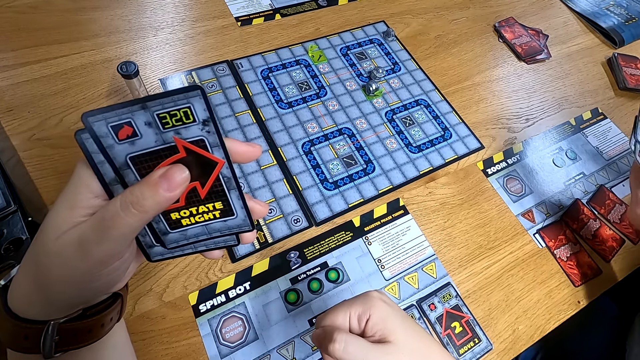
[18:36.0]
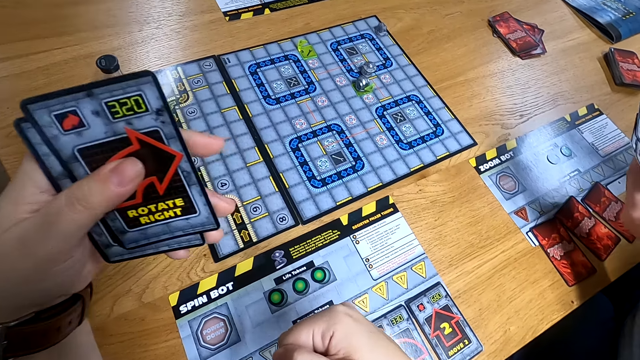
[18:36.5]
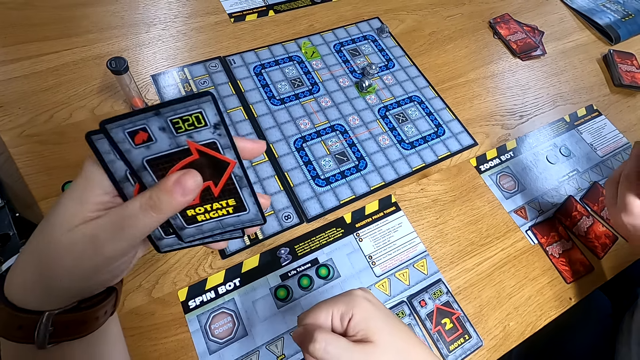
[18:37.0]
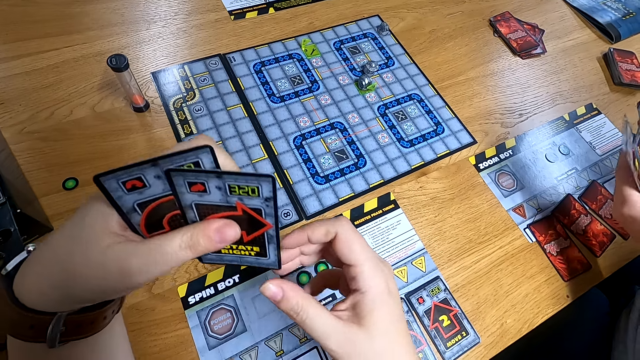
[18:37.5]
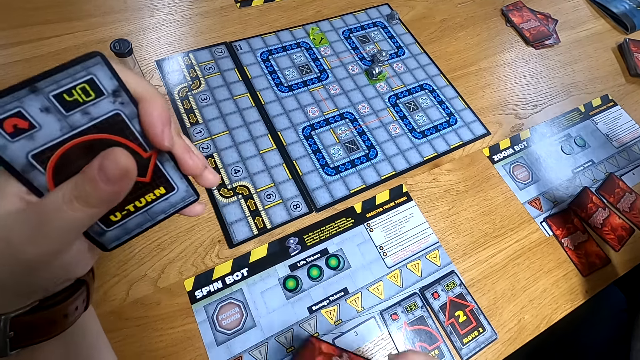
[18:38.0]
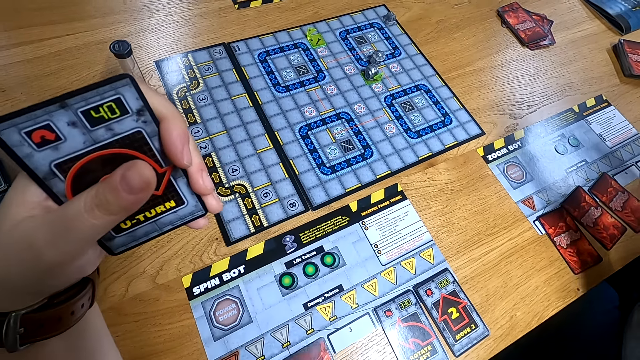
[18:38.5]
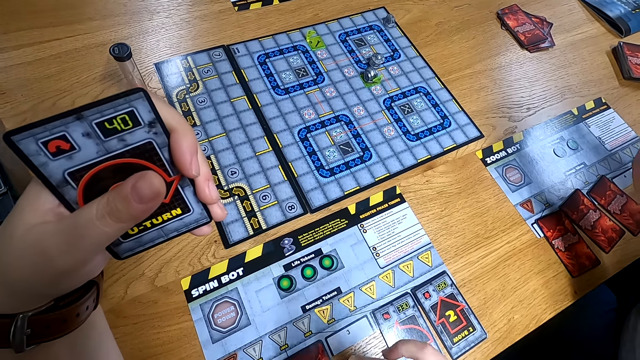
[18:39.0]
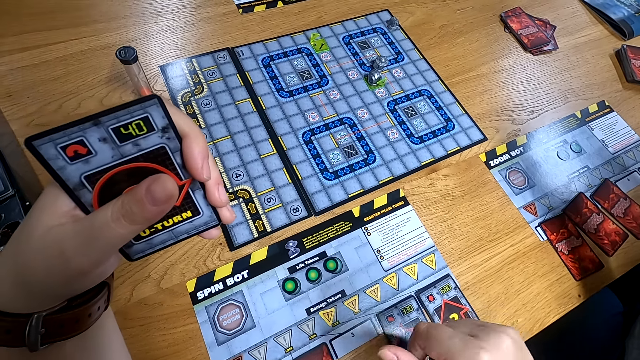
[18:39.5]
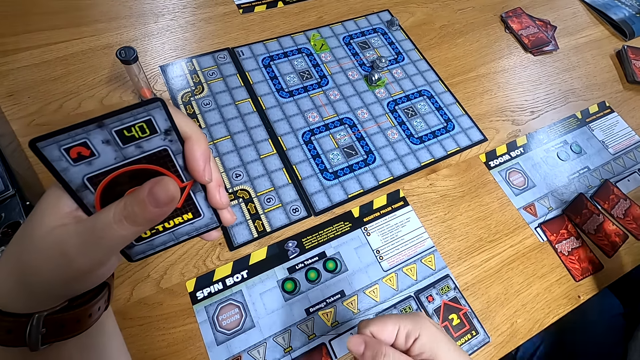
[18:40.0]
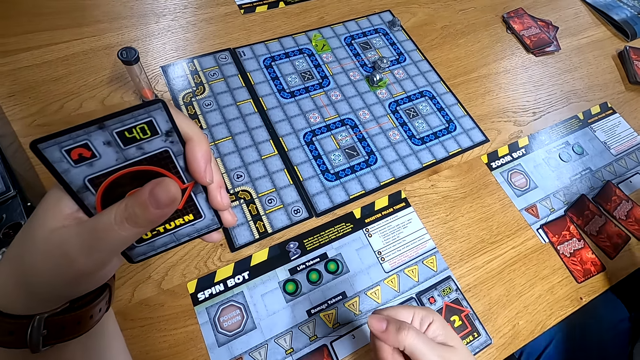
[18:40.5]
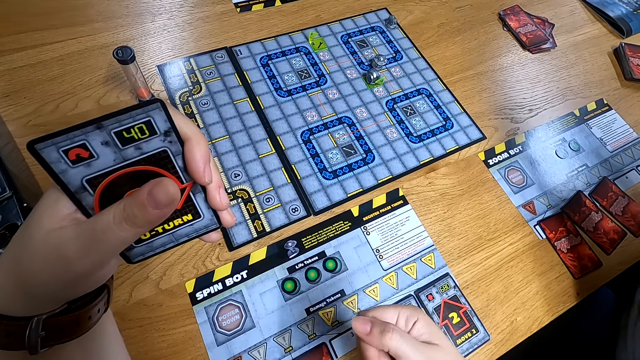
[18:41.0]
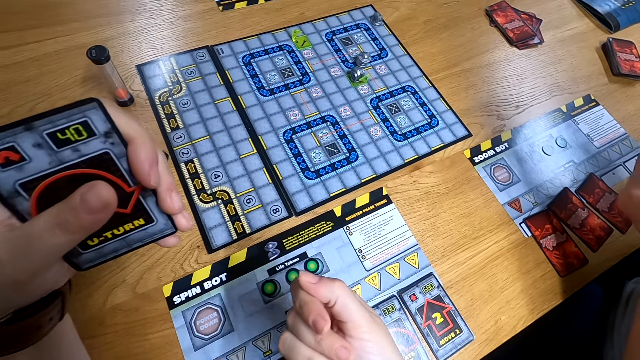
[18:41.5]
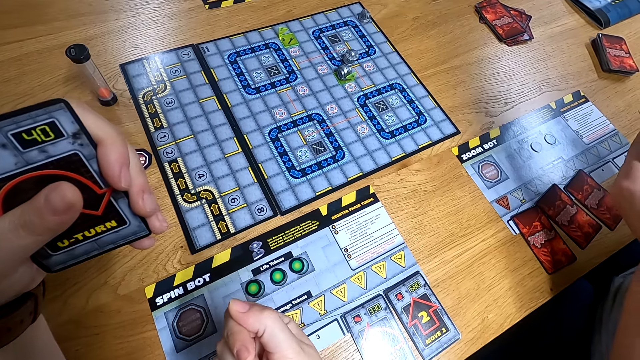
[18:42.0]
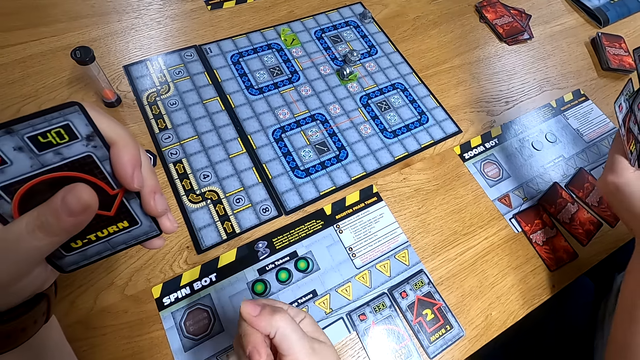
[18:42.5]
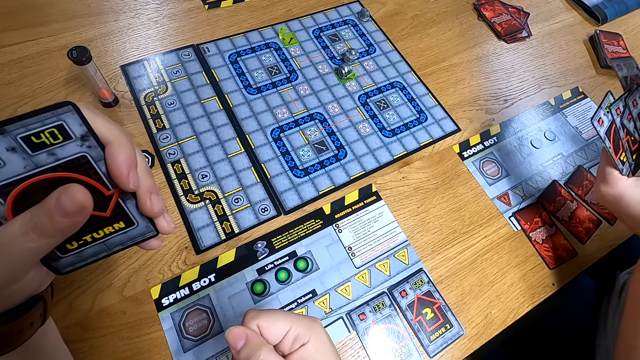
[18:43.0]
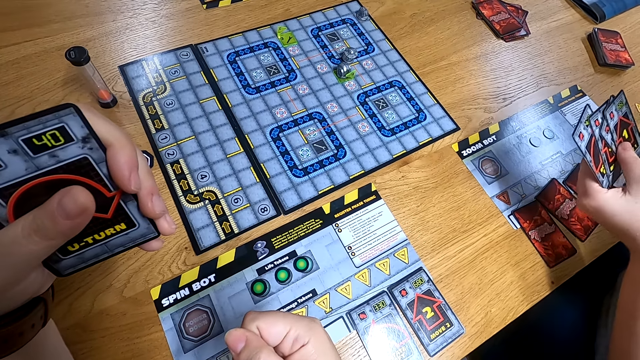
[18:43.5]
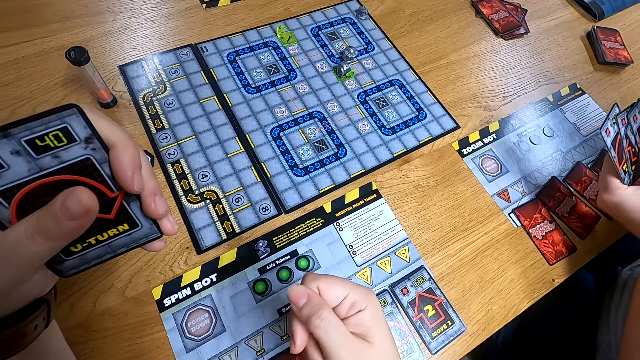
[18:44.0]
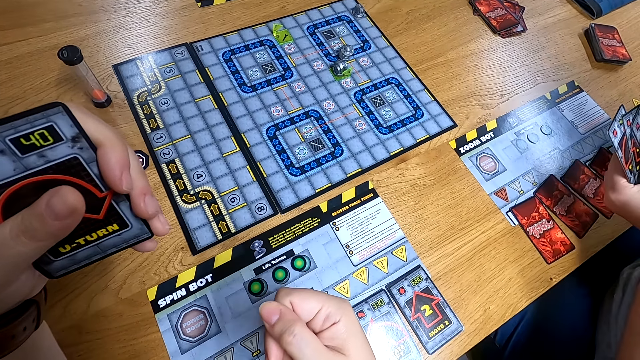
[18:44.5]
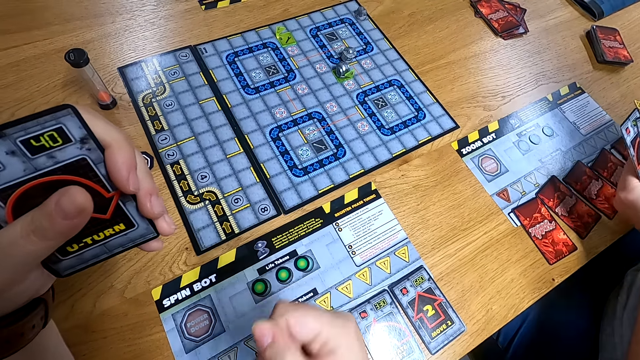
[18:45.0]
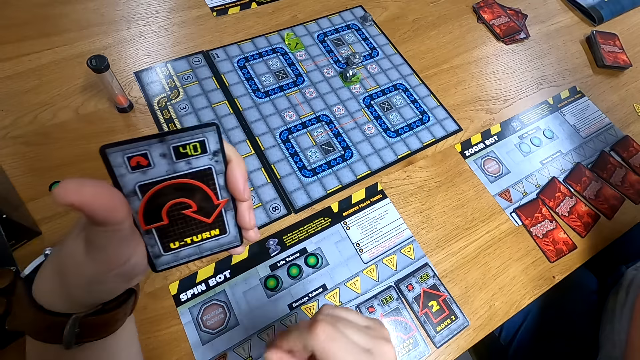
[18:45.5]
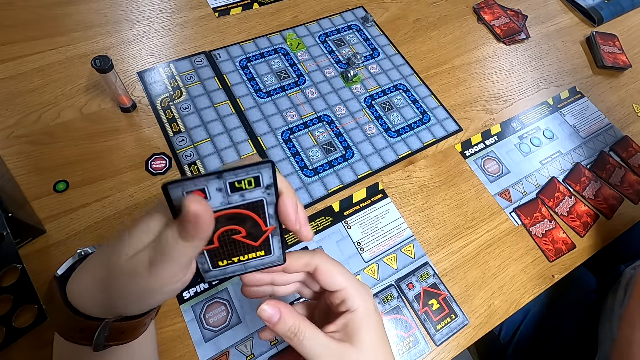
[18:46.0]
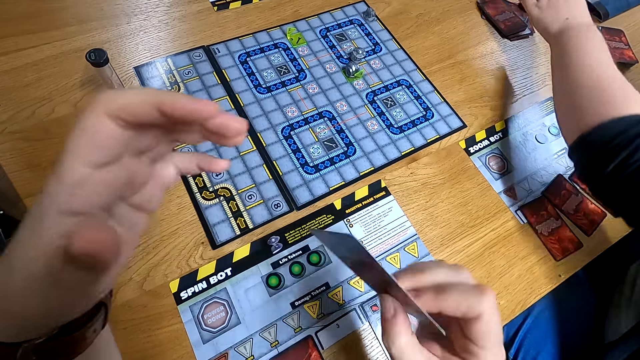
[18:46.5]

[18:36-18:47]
The camera wearer drops a card on the side board with his right hand. He moves a card from his left hand to his right hand.

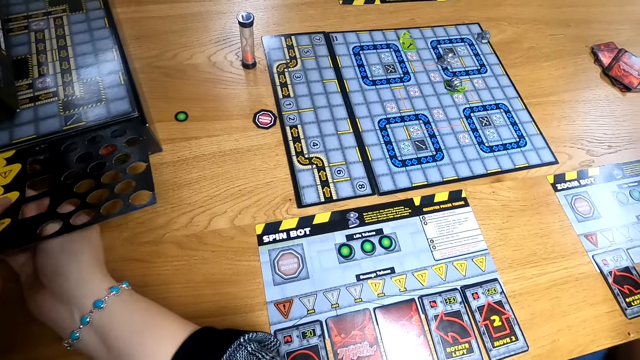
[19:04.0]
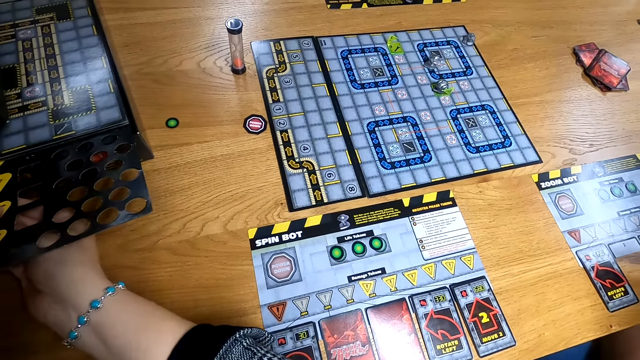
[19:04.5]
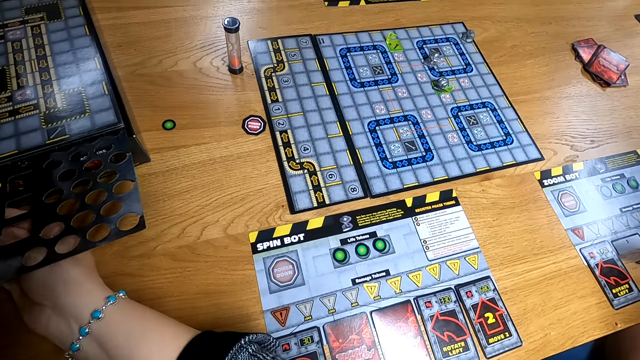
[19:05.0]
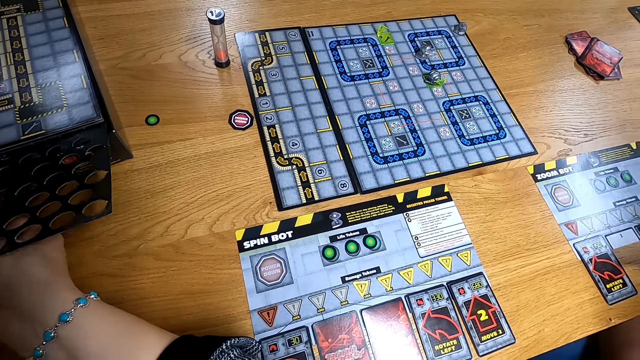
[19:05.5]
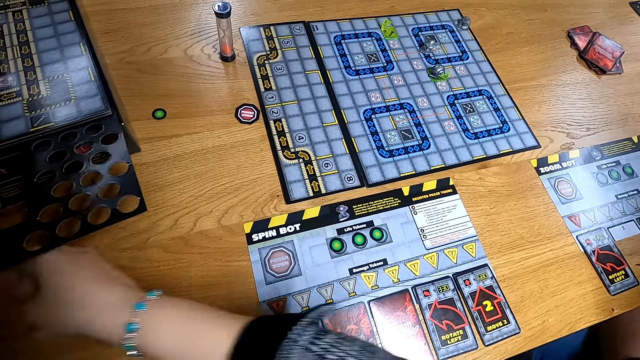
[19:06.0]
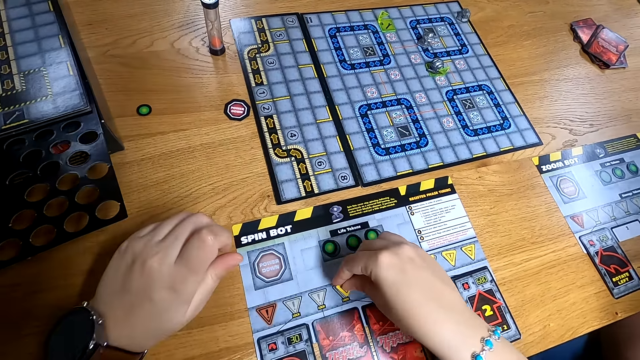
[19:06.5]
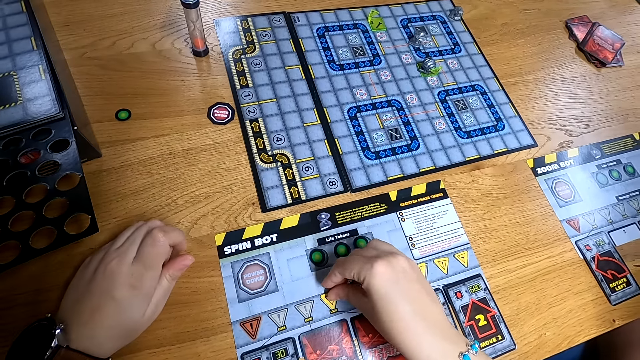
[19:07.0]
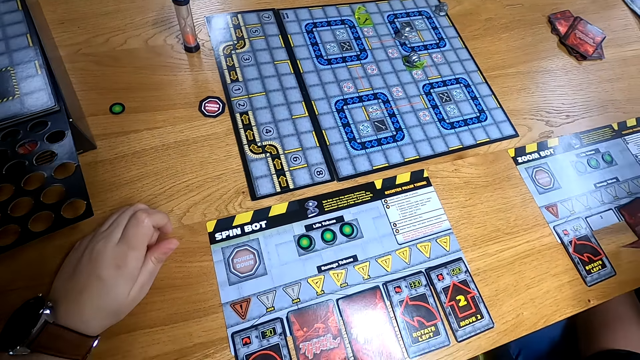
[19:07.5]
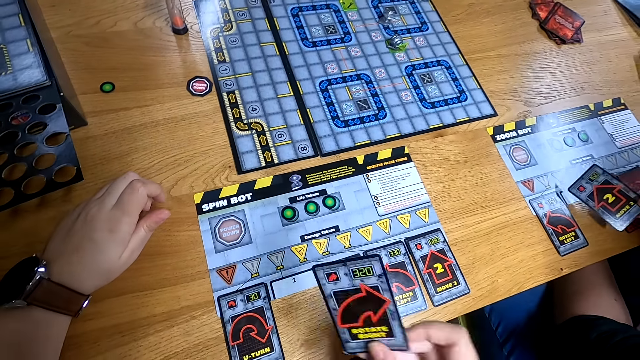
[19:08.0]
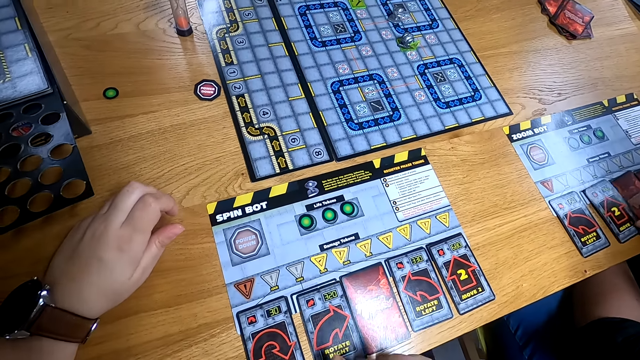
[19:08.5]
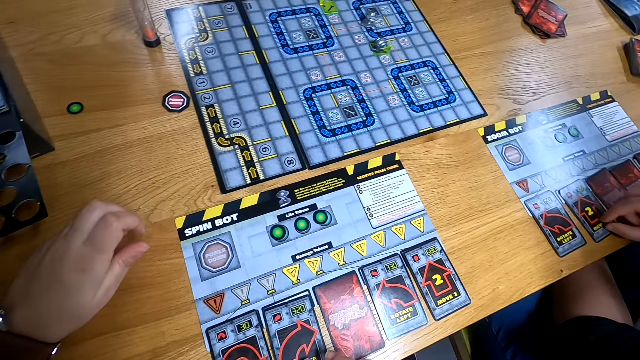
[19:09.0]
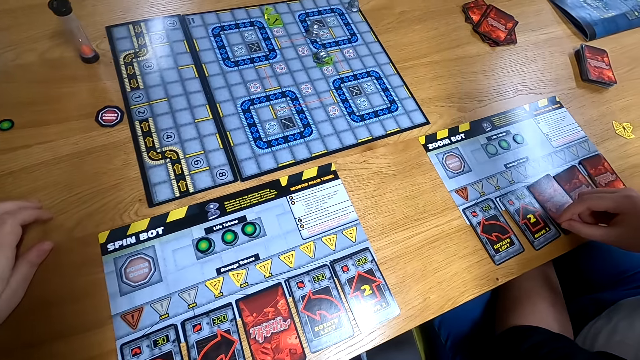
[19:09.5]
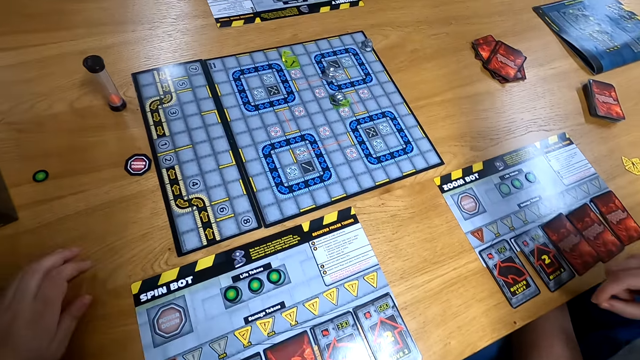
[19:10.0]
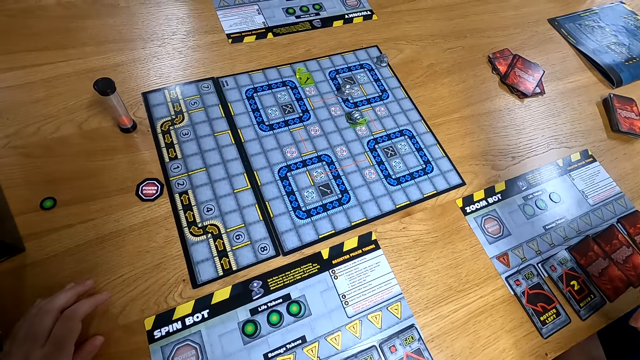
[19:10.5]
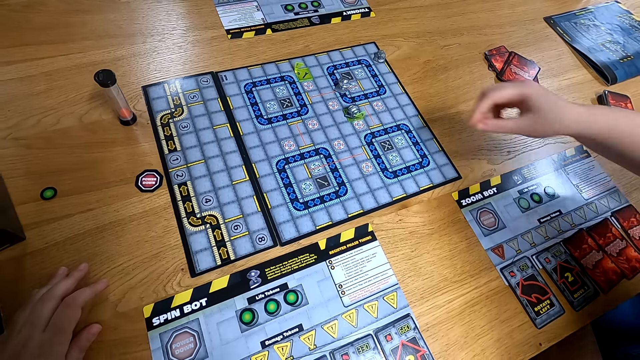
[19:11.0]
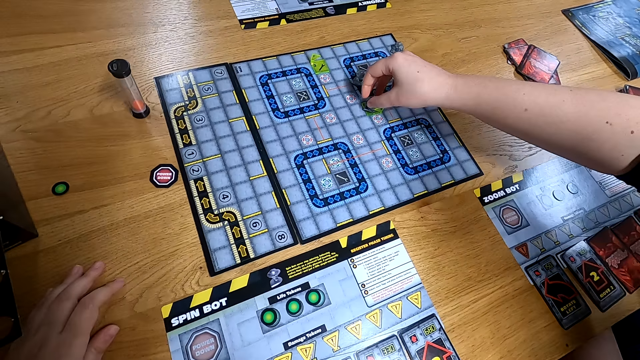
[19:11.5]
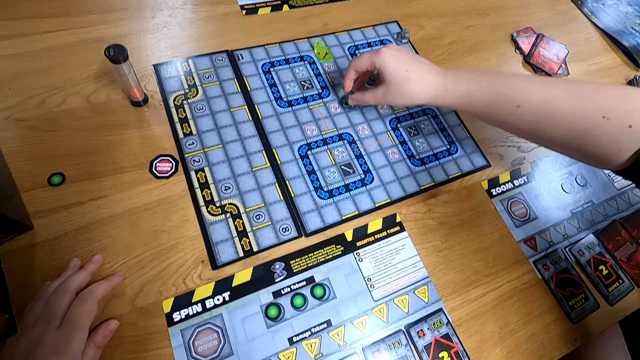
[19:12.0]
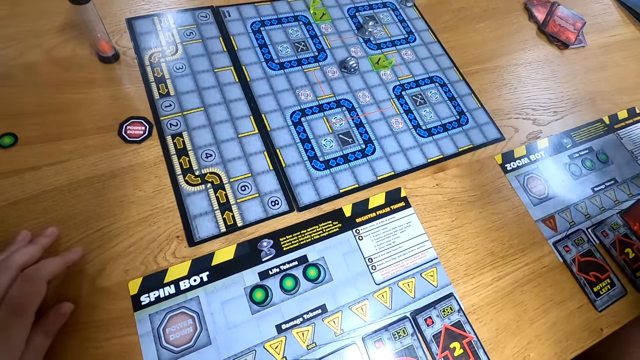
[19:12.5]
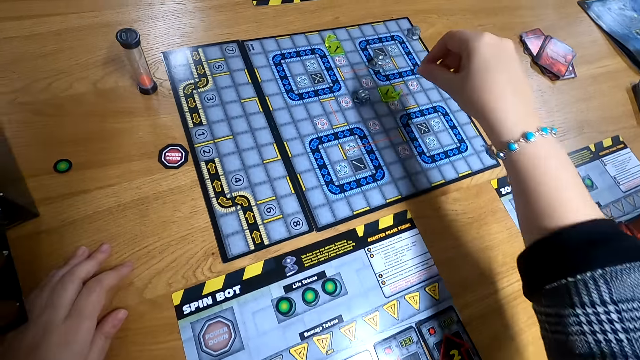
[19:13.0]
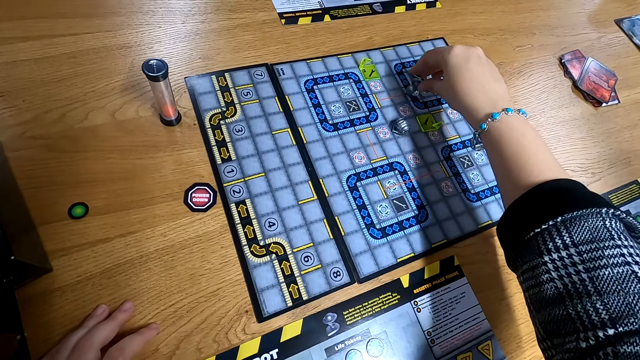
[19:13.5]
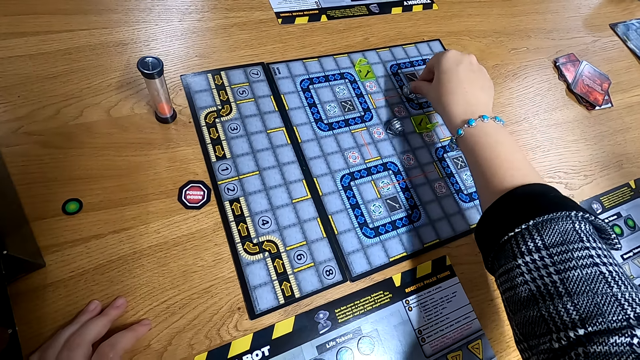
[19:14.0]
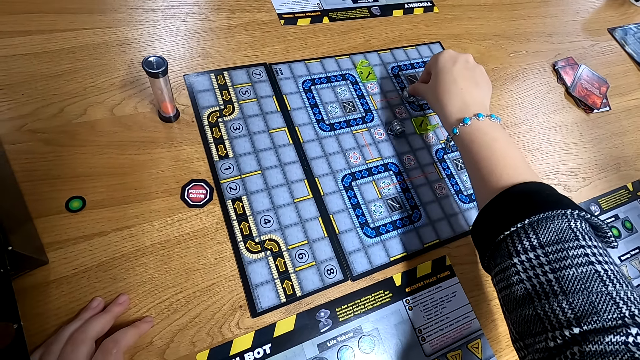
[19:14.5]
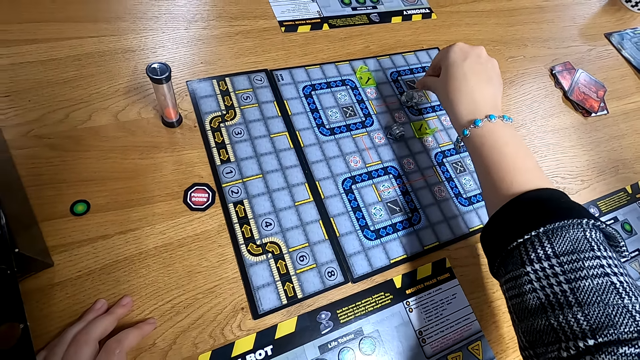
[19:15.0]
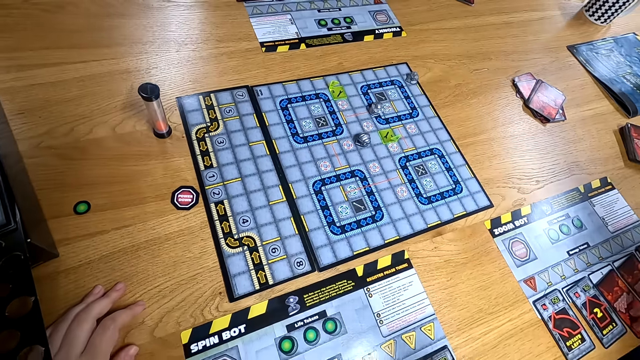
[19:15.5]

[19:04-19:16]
The camera wearer plucks a yellow triangle from a black board with both hands. She puts the yellow triangle on the side board with her right hand. She opens the card on the side board with her right hand. The woman puts the card on the side board with her right hand. The woman plays the counter on the central board with her right hand. The camera wearer plays the counter on the central board with her right hand.
